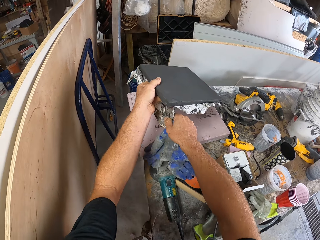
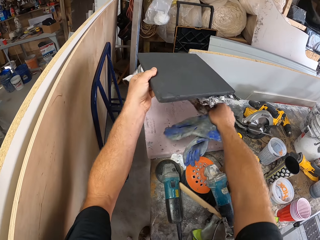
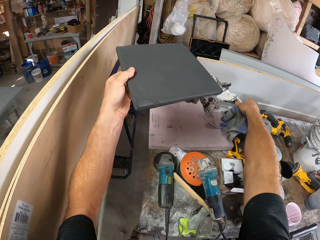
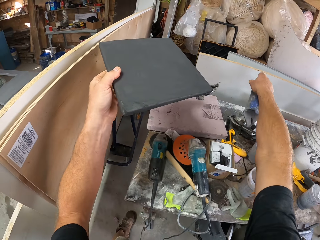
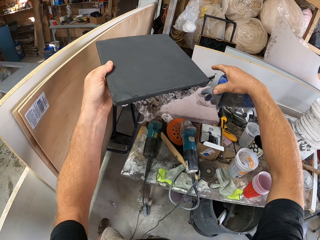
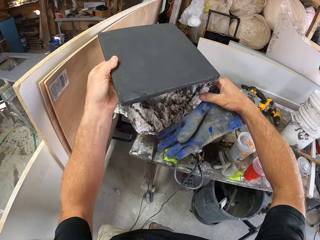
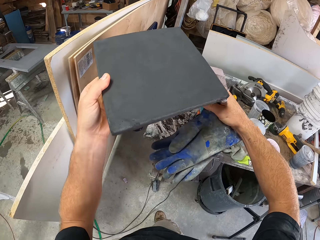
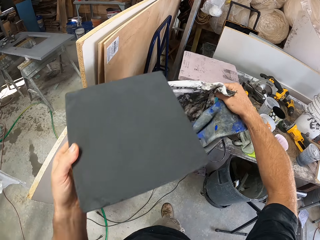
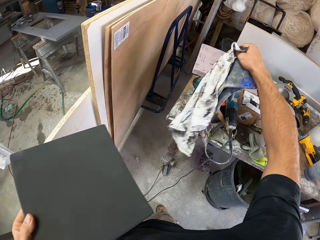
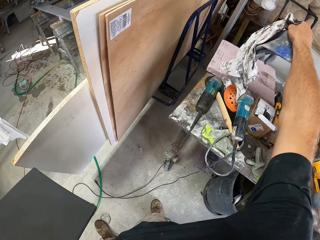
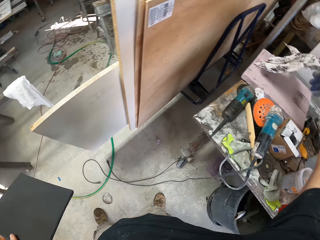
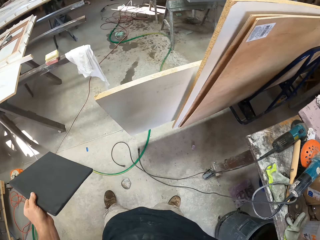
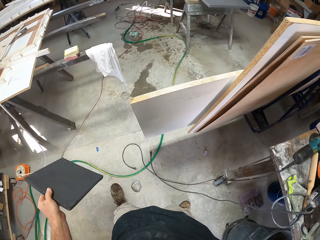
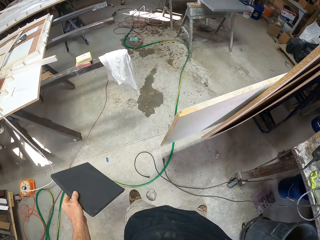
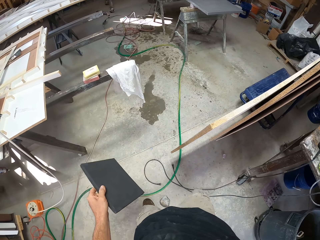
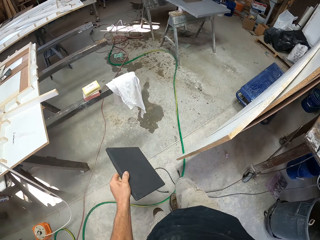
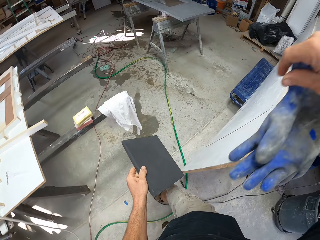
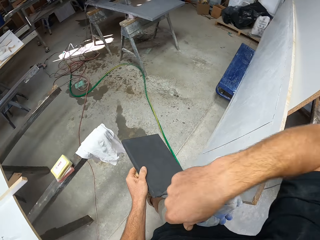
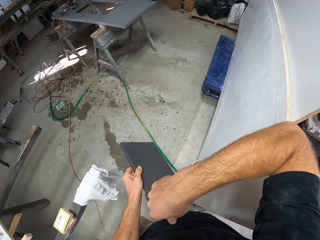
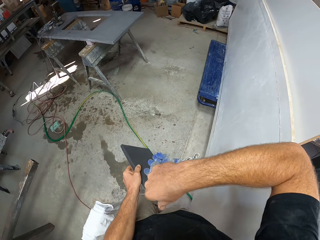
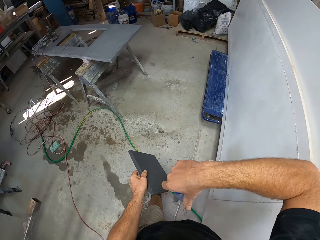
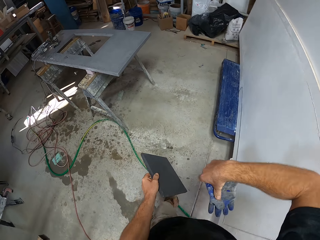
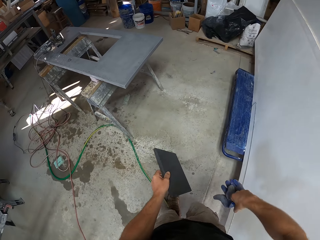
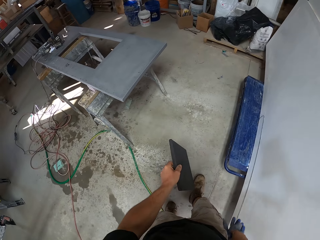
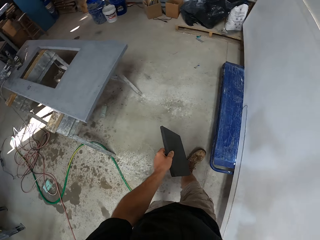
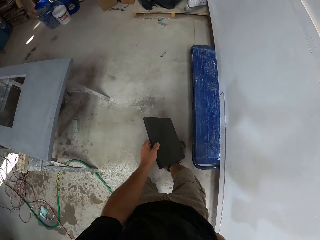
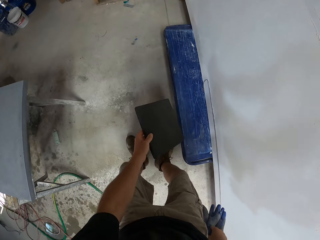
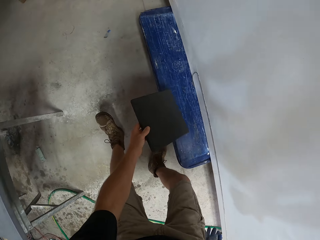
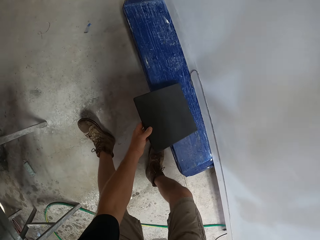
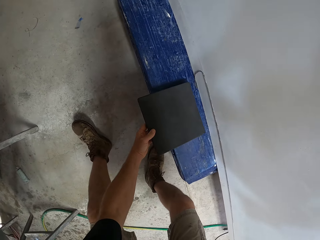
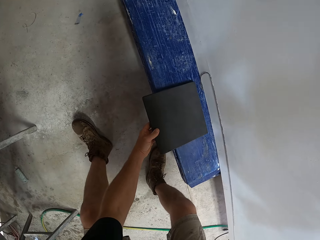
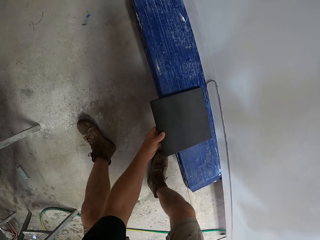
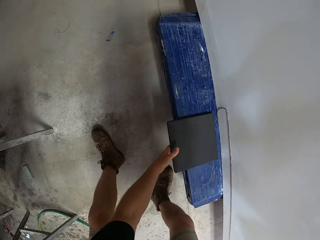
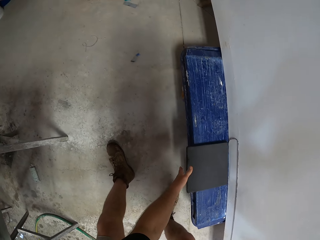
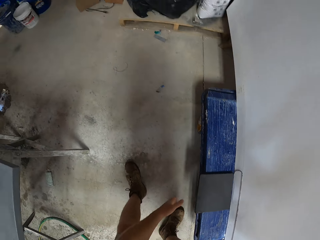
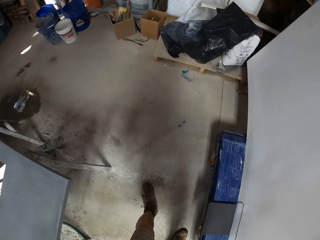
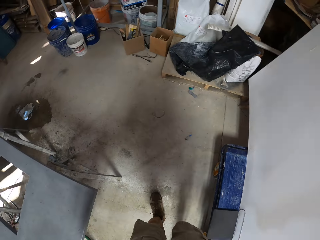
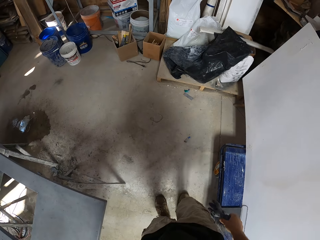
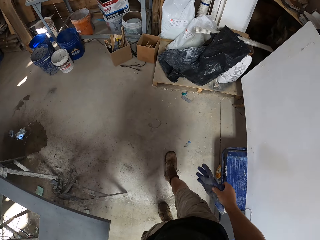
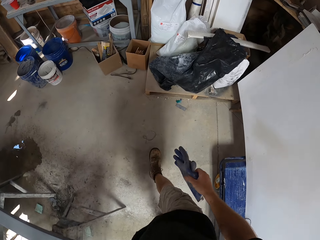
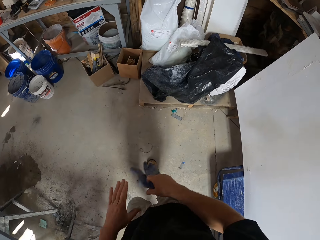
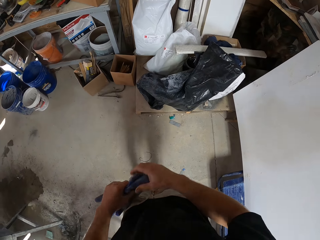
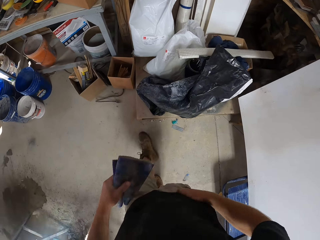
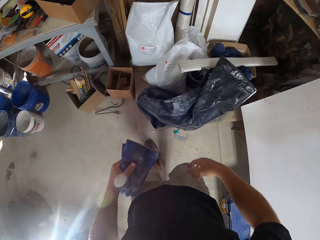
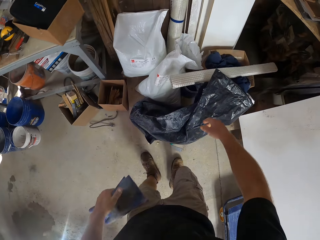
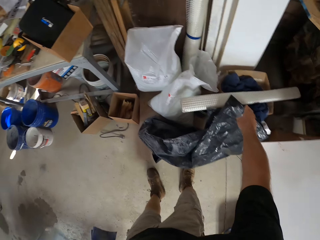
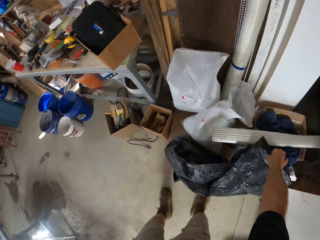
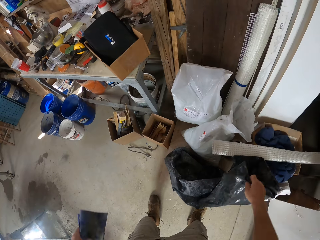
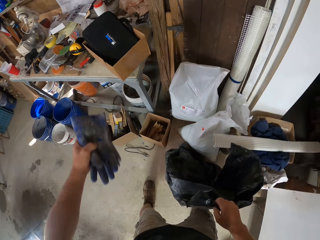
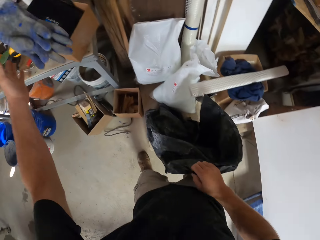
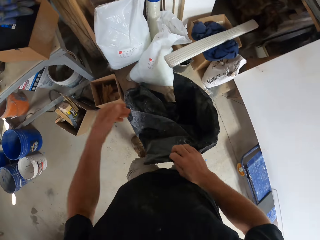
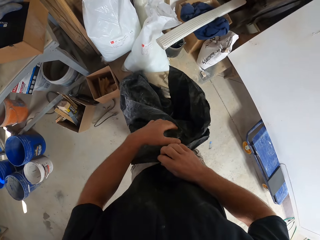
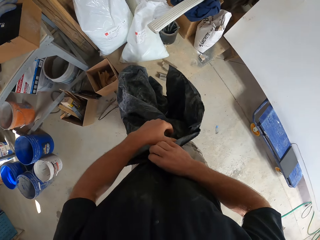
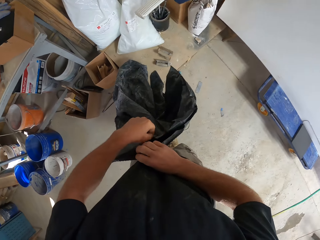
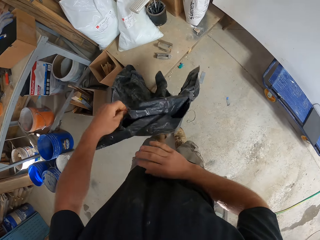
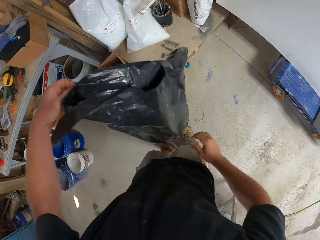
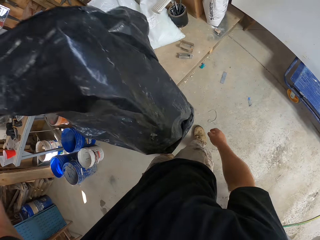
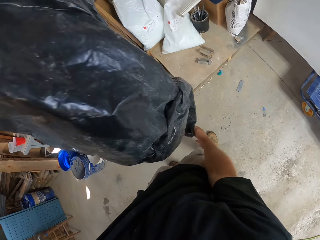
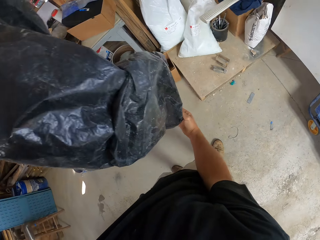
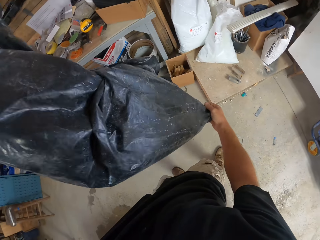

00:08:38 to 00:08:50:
The camera wearer picks up a blackboard. They remove a cloth from the blackboard. They throw the cloth on the workbench. They carry the board. They drop the blackboard on a bench. They walk around the workshop. They pick up the cover nylon from the table. They throw the hand gloves in a carton.

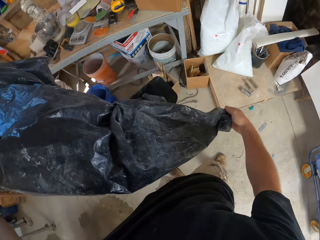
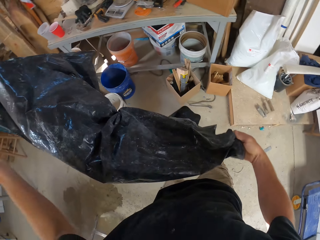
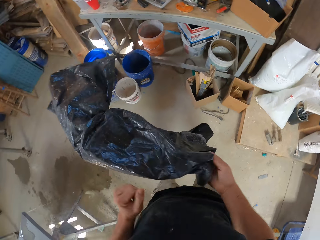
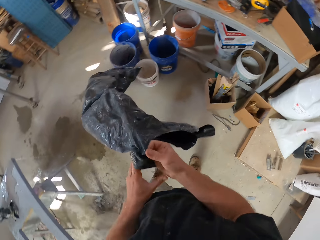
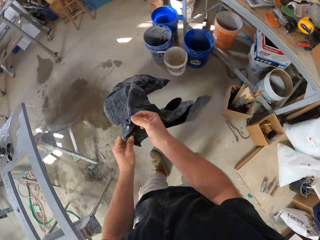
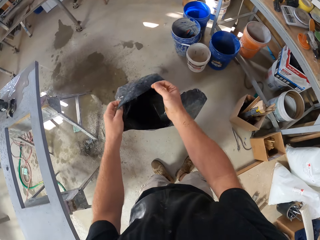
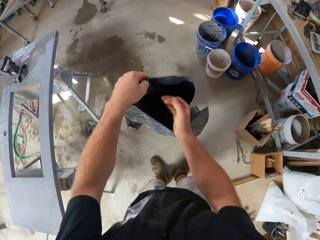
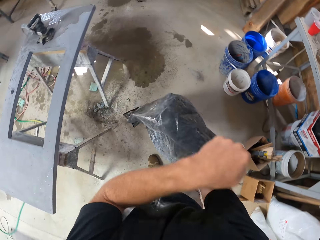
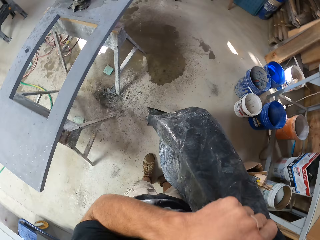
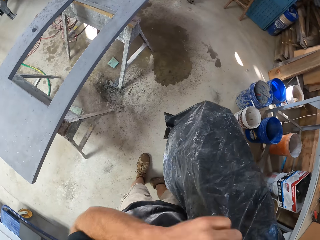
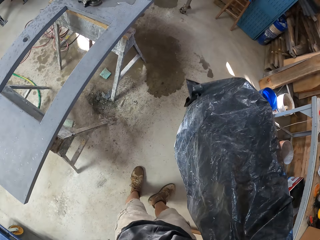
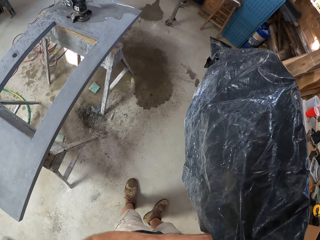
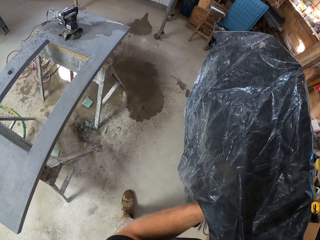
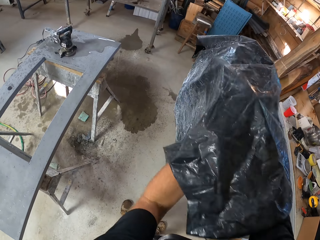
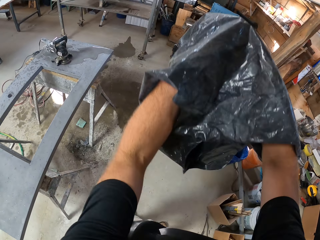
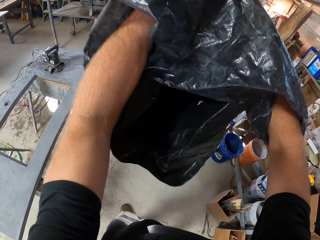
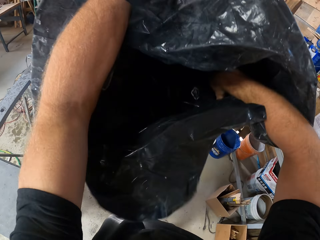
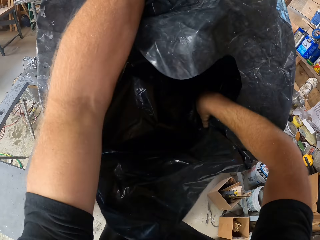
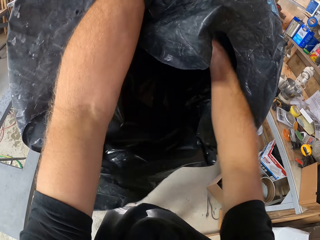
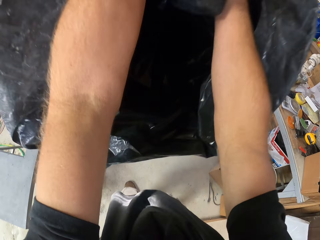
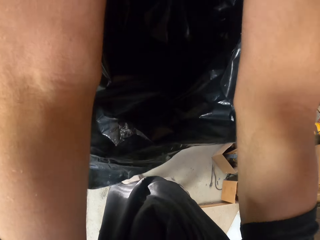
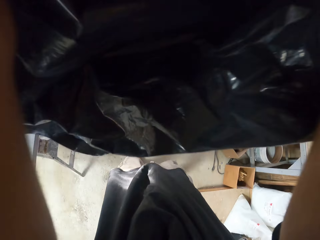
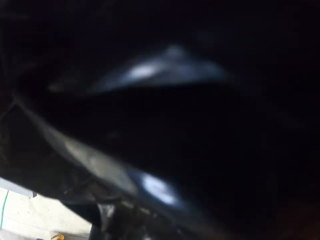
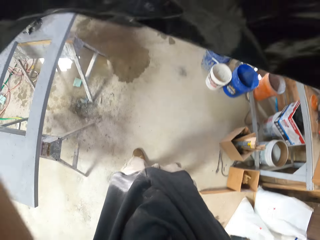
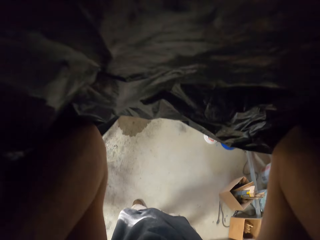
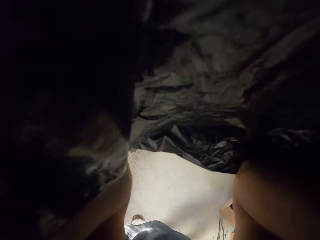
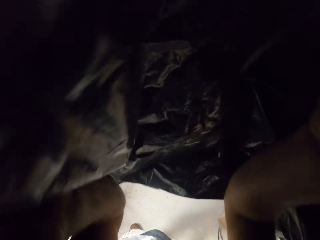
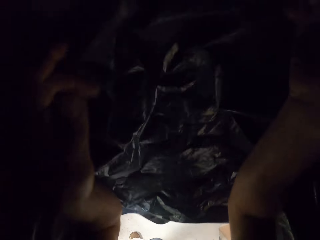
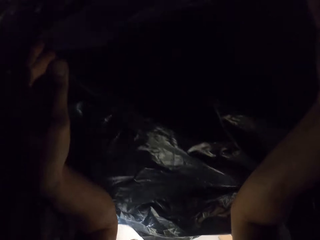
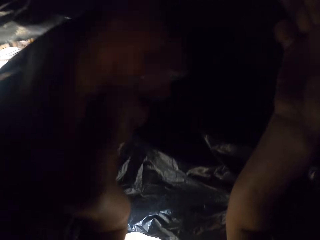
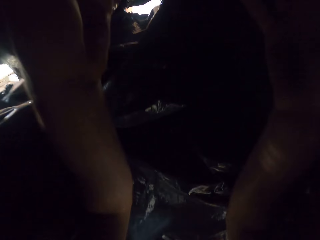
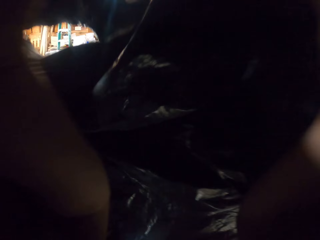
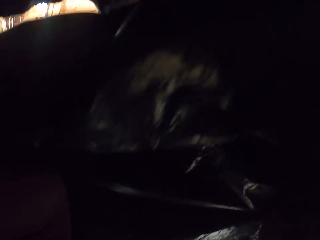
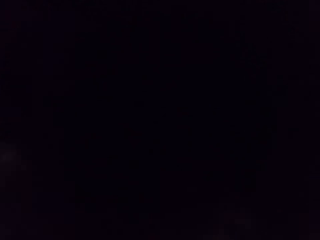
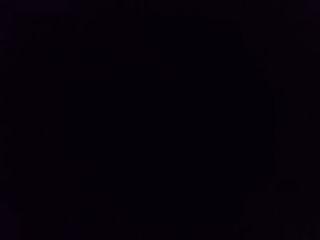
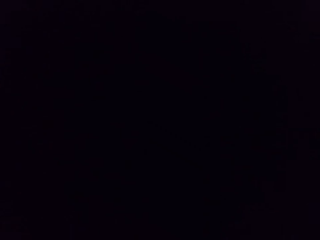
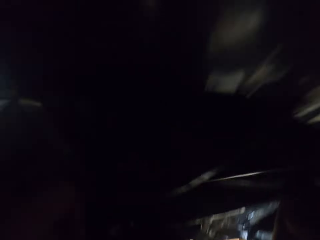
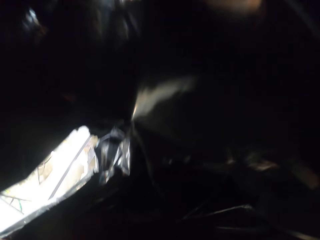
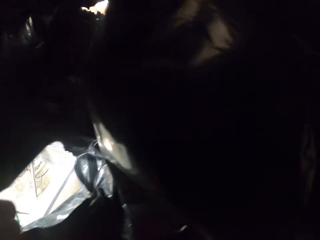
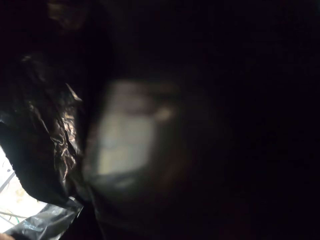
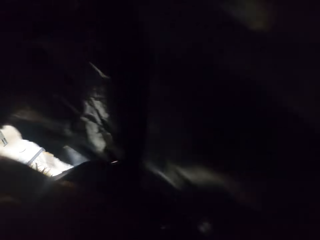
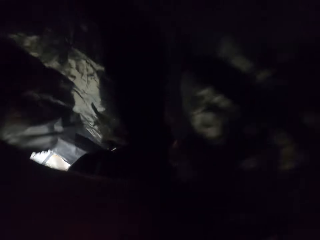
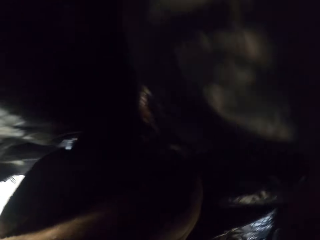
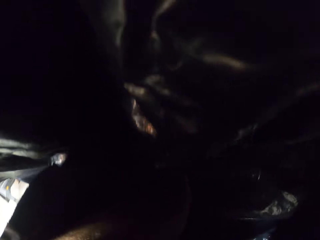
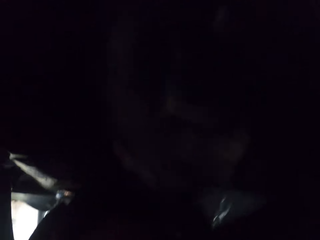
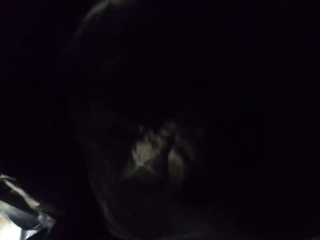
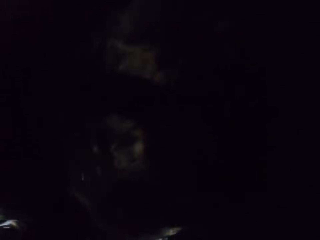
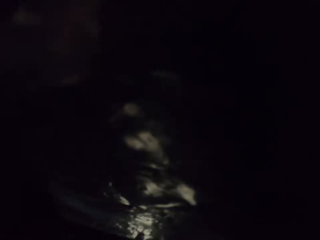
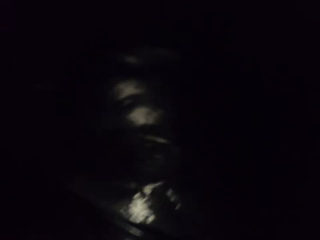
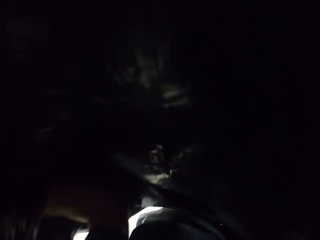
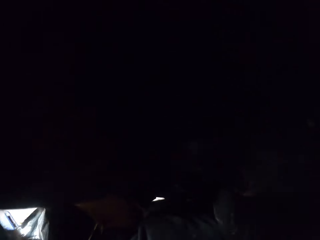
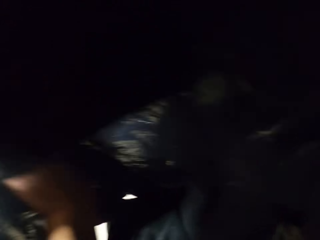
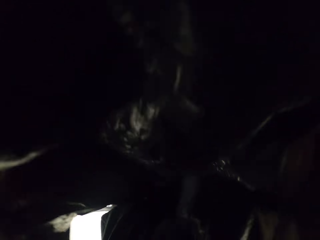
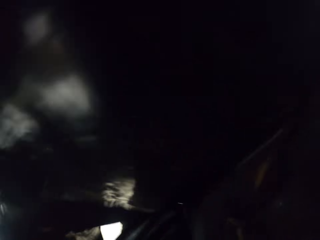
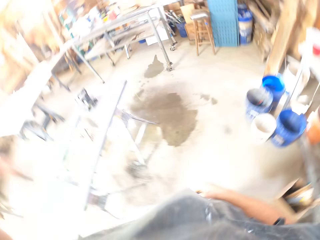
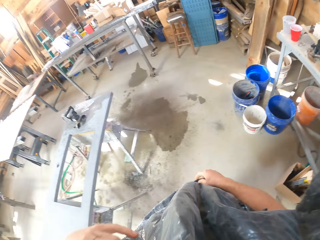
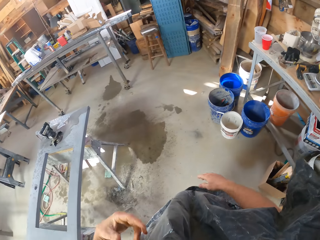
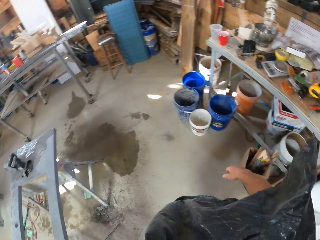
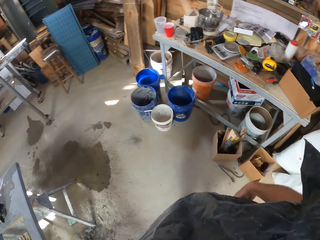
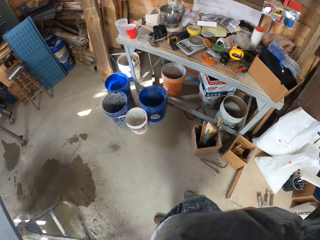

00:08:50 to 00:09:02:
The camera wearer turns the cover nylon. They wear the cover nylon.
